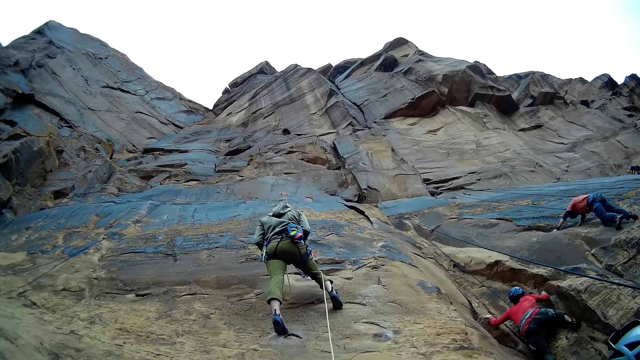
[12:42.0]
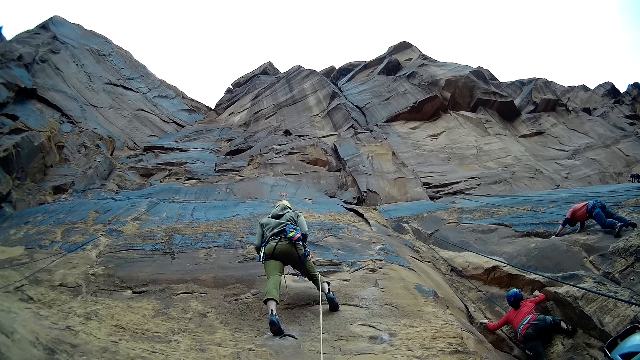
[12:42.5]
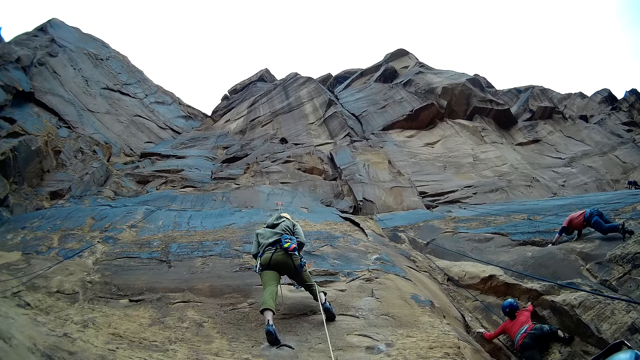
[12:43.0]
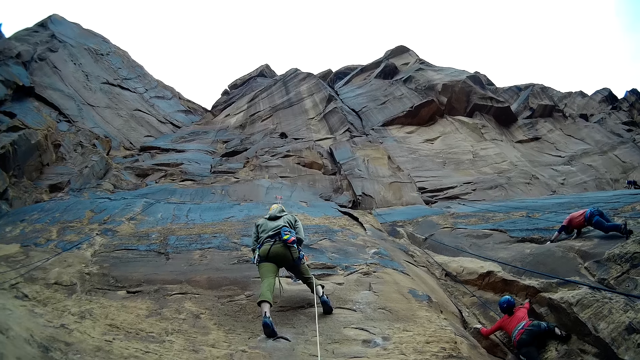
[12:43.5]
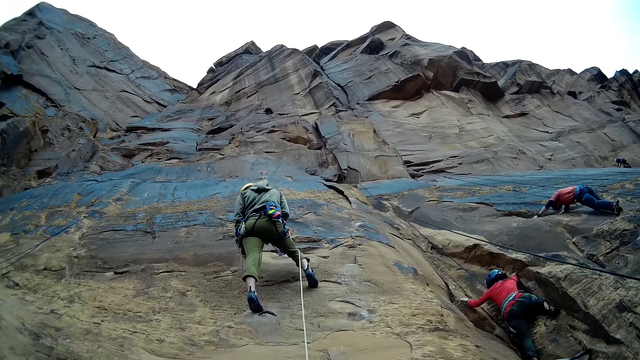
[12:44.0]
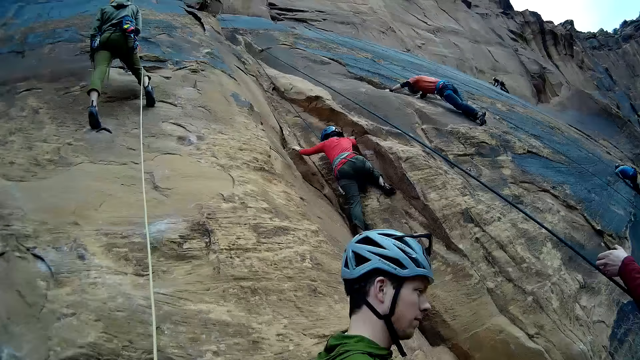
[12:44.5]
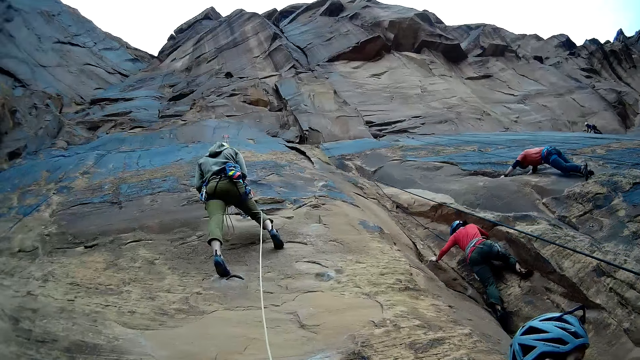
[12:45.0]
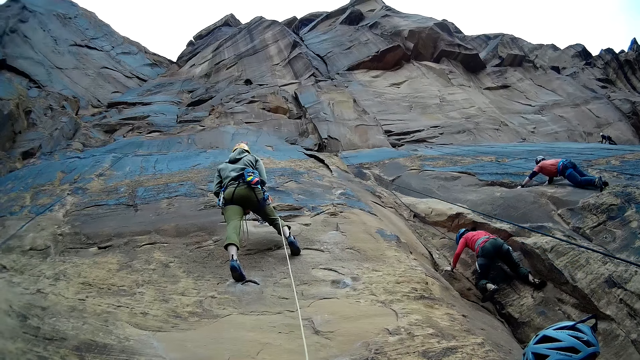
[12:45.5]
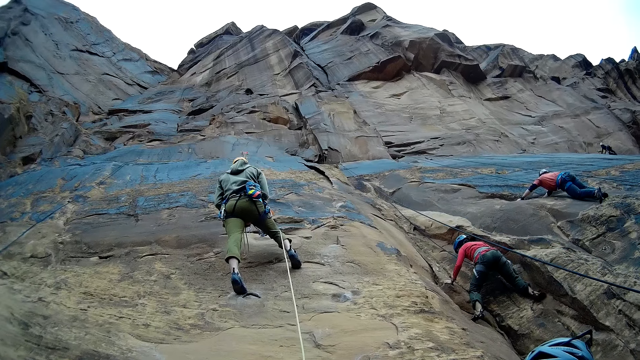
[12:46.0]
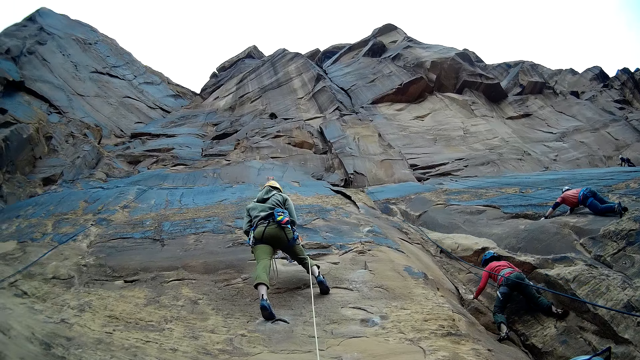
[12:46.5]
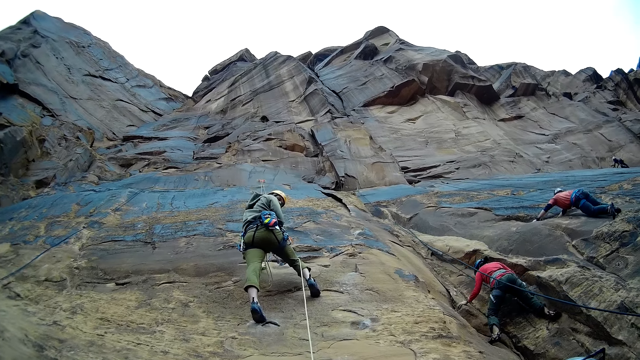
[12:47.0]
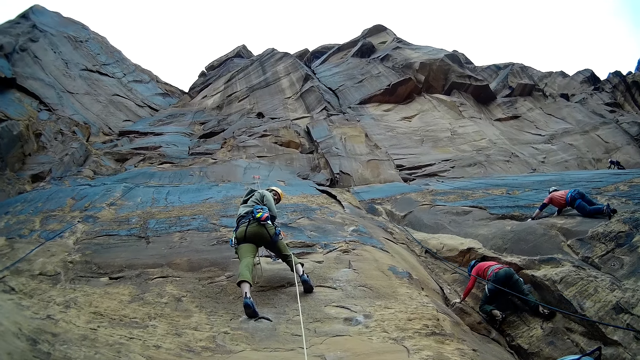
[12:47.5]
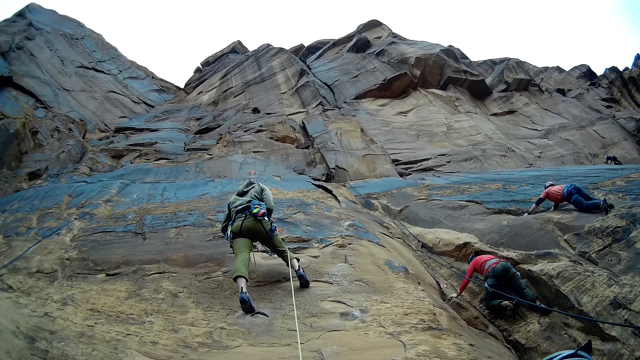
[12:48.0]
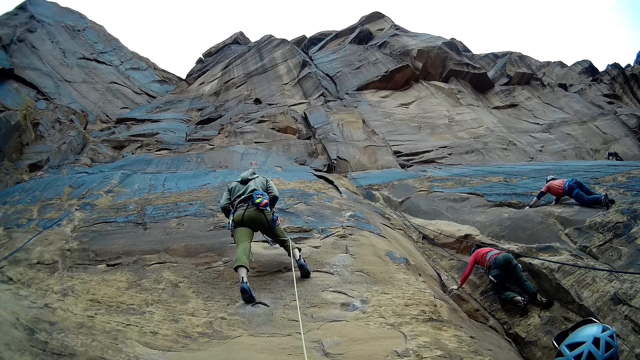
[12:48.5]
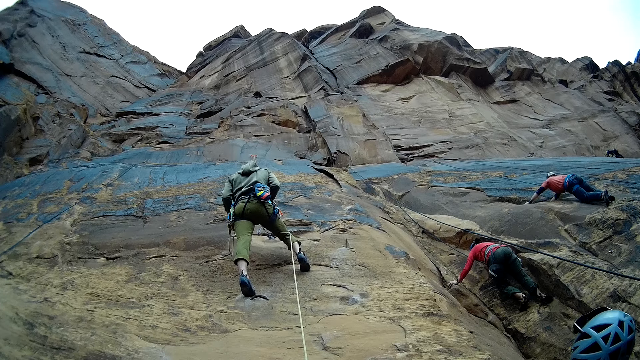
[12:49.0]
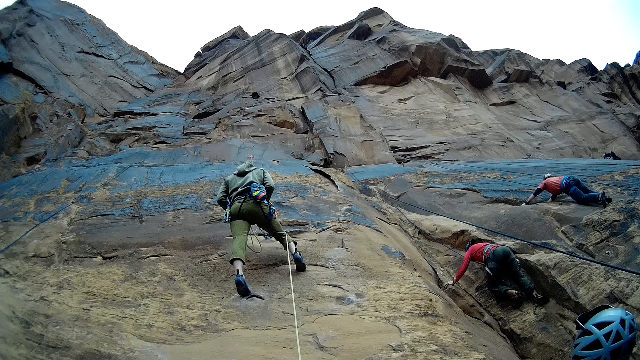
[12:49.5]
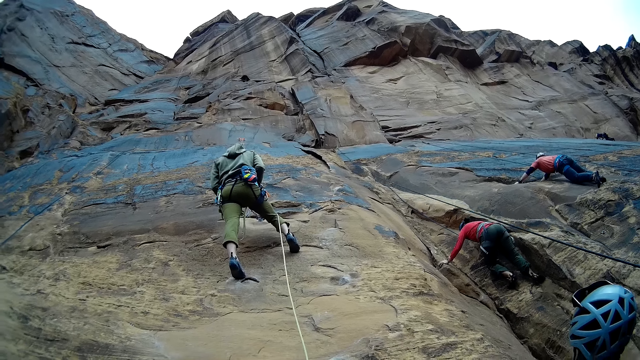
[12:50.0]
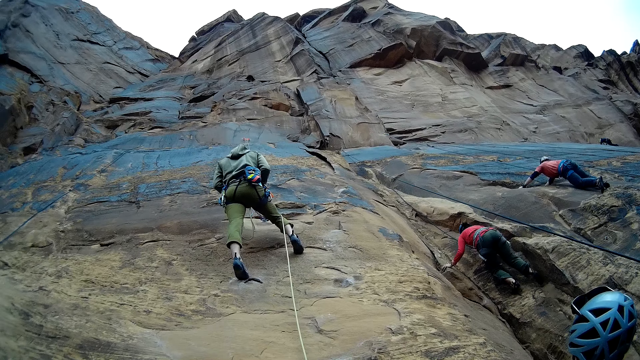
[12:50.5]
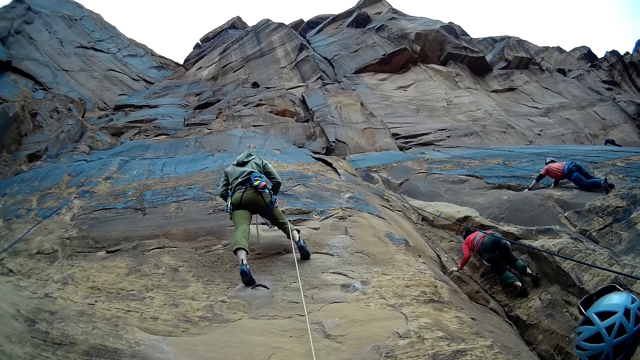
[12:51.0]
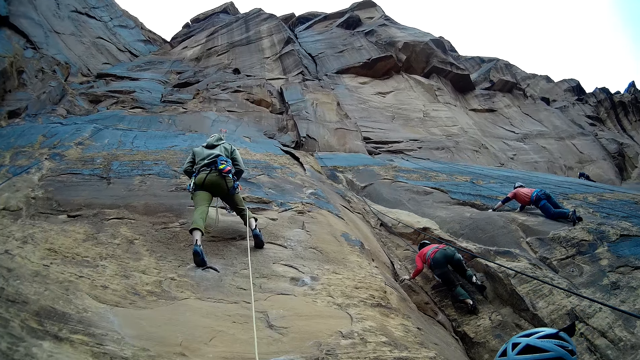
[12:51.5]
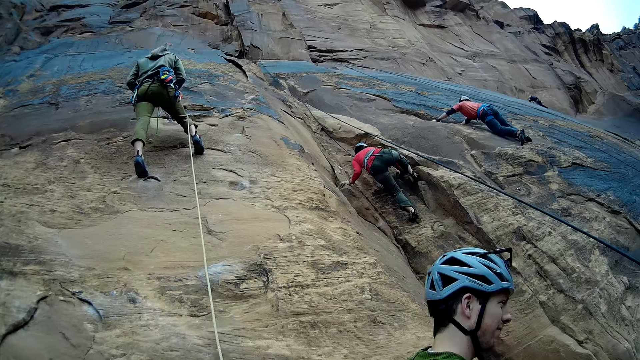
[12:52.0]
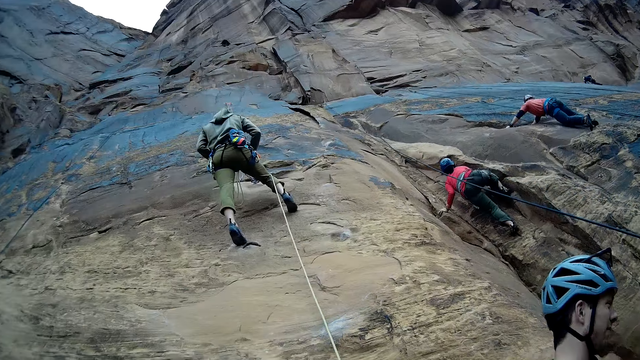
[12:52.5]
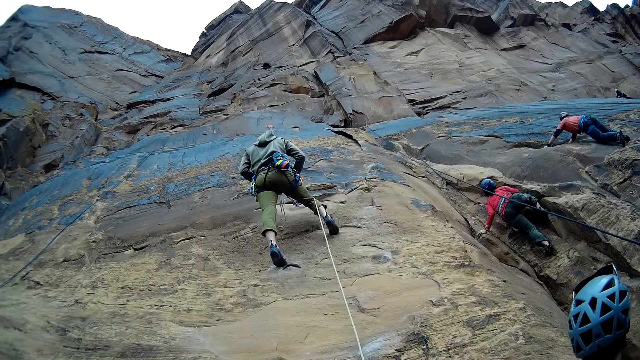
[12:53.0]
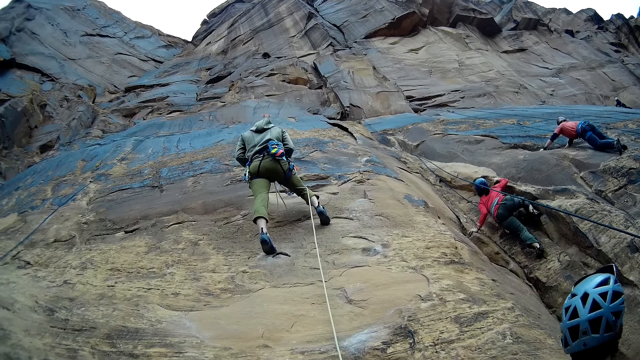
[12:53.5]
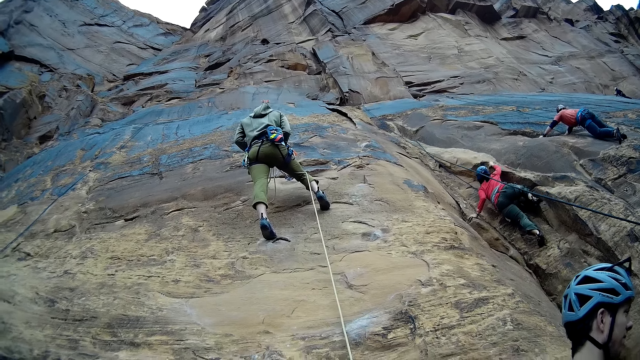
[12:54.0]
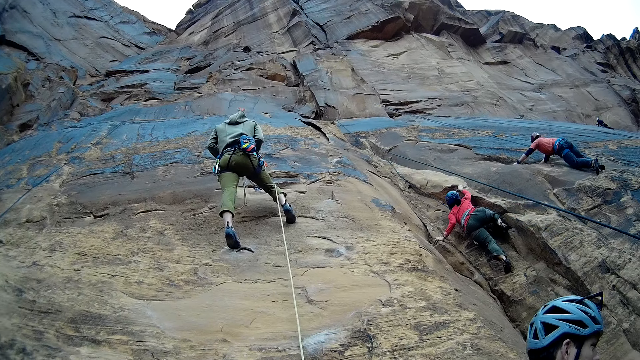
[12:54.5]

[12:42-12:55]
A man moves his left leg back. A woman climbs the rock. Another man looks back. The woman climbs the rock.

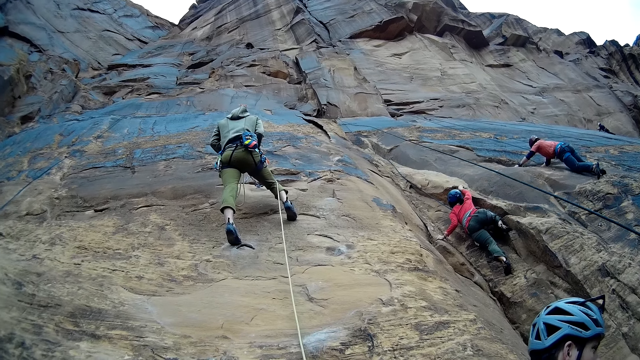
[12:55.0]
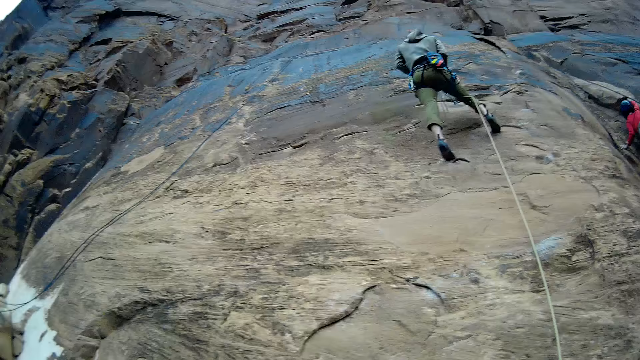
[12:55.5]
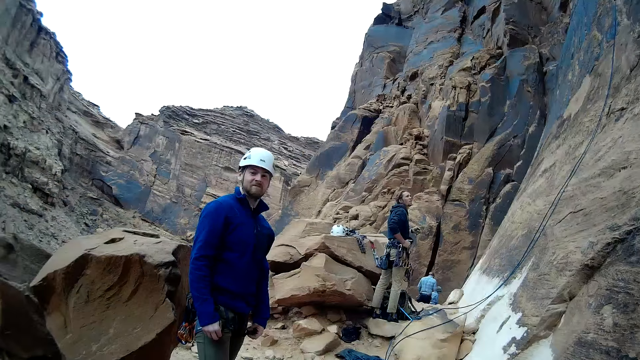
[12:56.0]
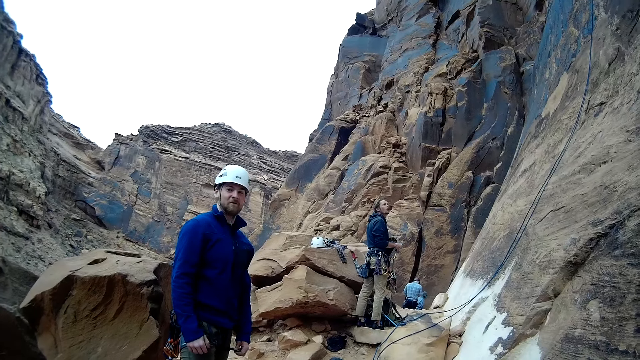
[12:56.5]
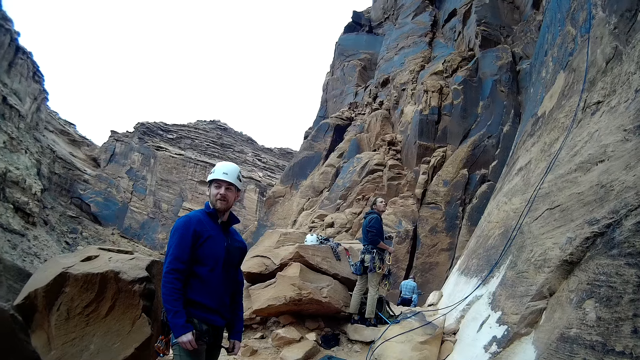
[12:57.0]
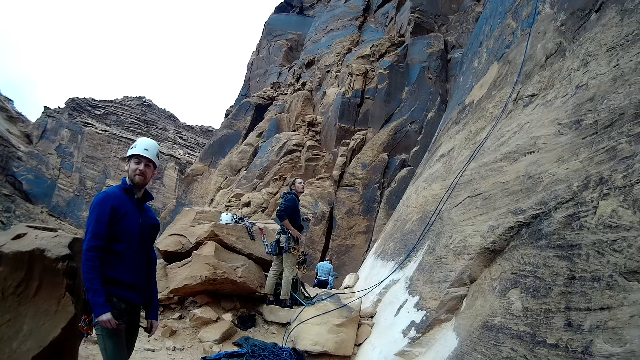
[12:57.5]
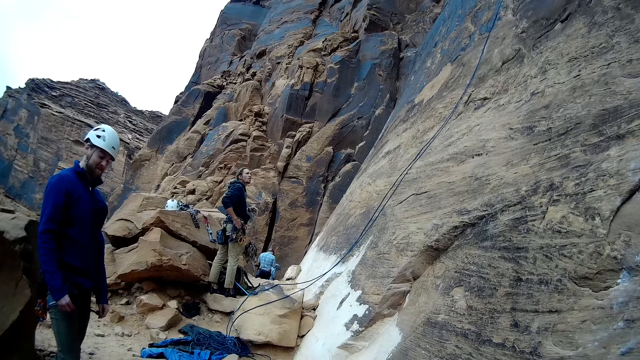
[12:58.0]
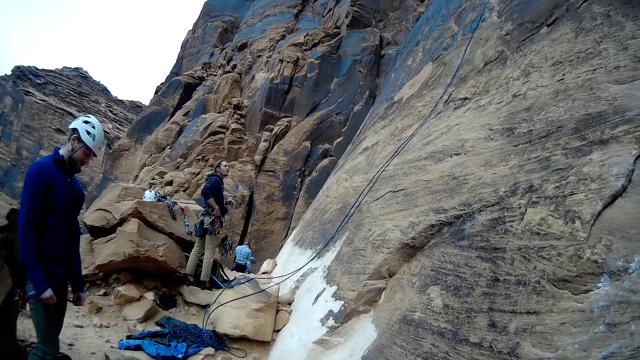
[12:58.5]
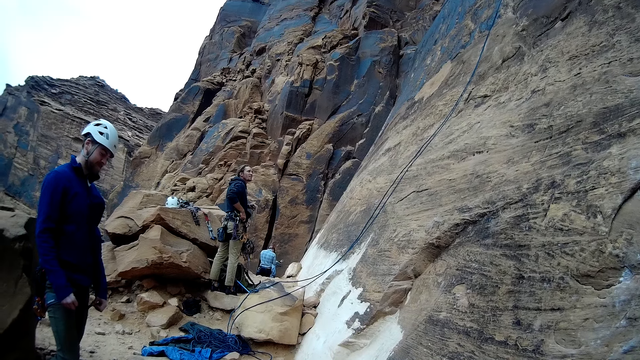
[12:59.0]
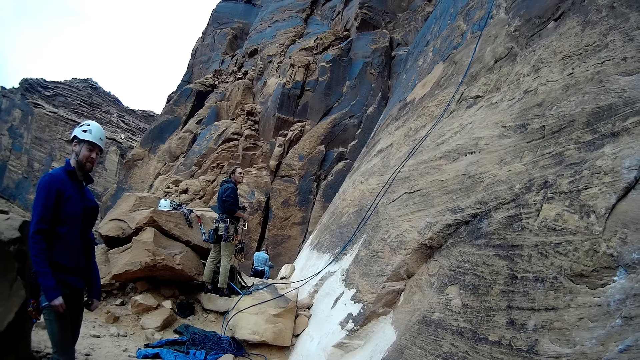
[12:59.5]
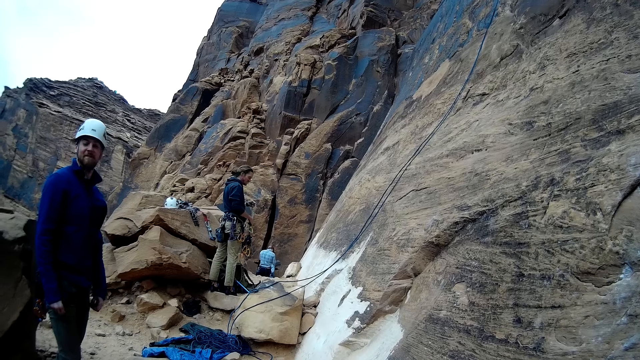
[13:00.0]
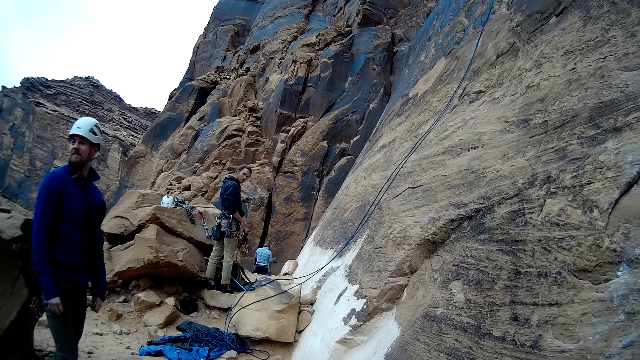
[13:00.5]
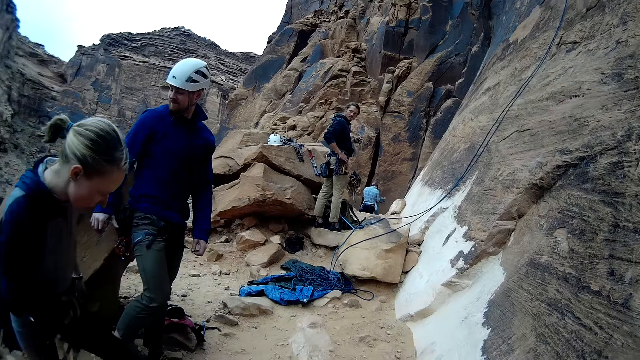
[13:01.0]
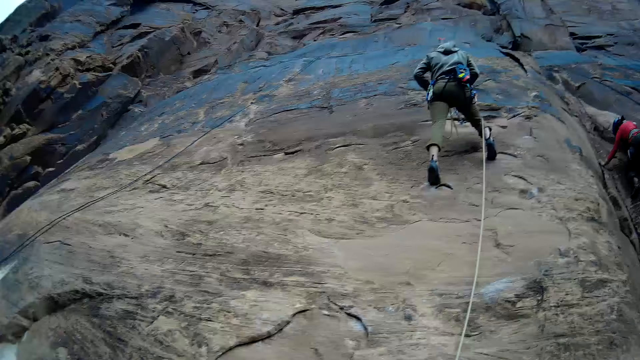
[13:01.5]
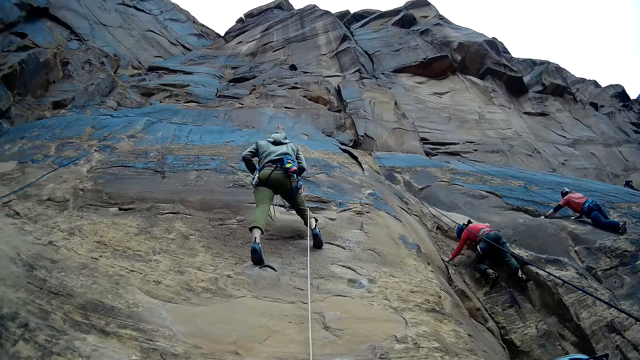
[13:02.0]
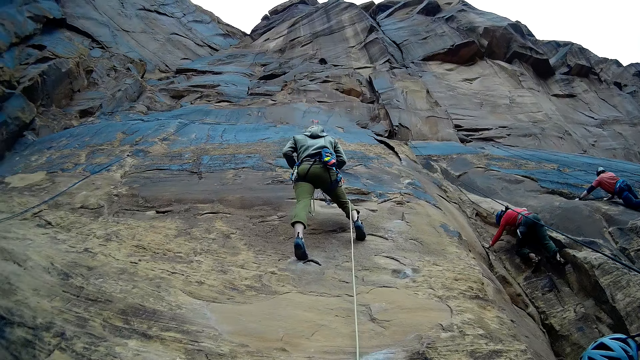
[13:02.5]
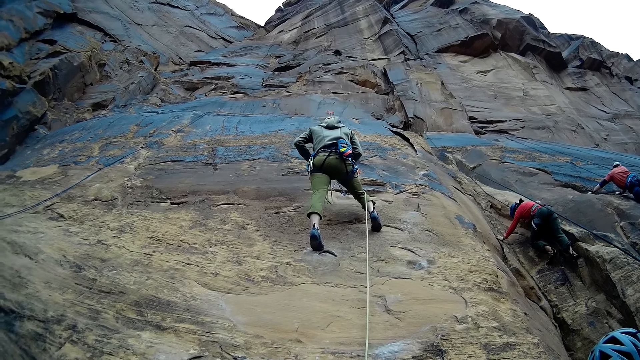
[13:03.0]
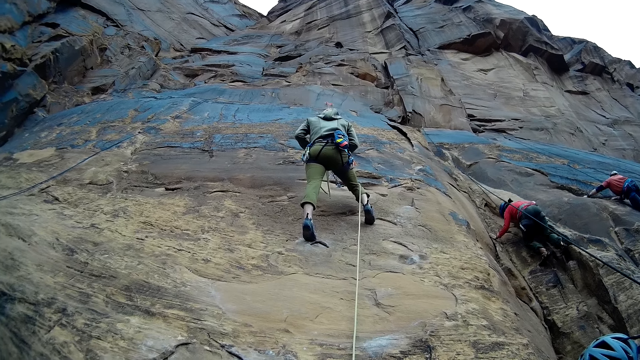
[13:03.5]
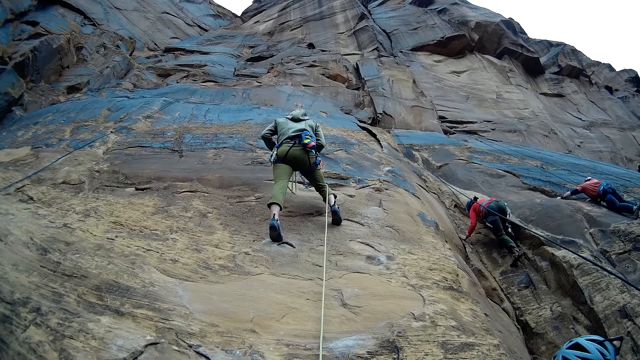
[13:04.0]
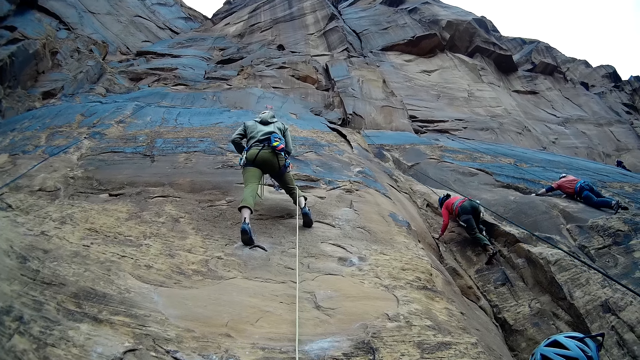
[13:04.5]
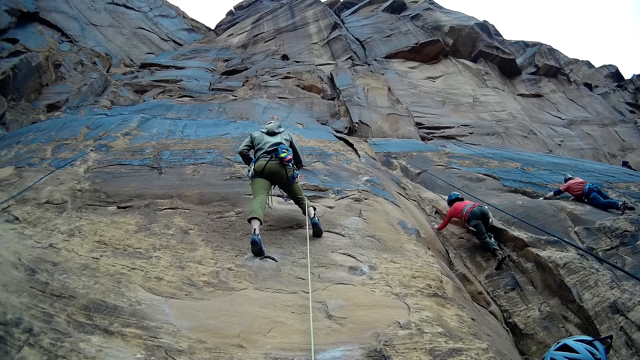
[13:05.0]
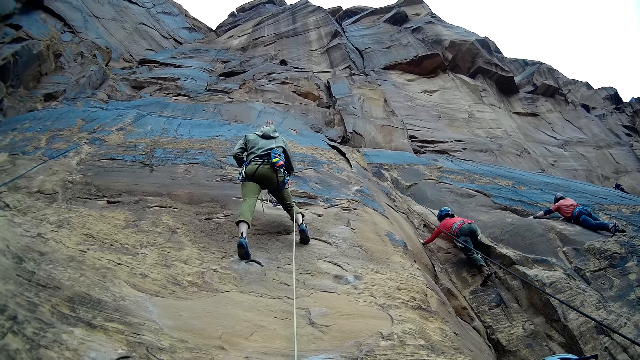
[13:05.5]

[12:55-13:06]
A man adjusts the harness on his waist. A woman walks towards another man. Another man touches something. Another woman climbs the rock.
